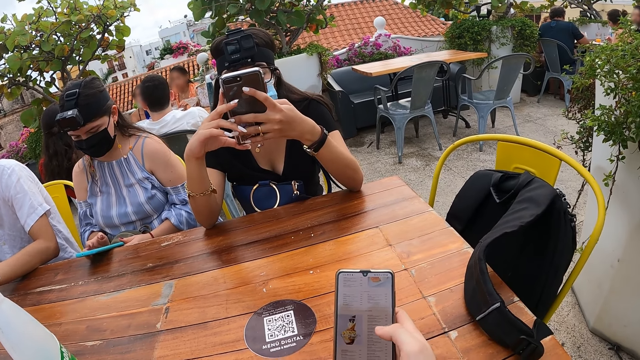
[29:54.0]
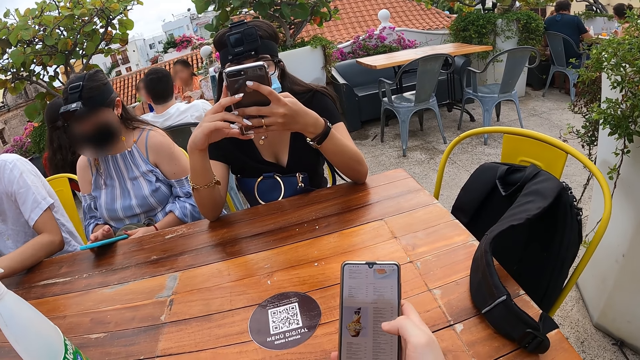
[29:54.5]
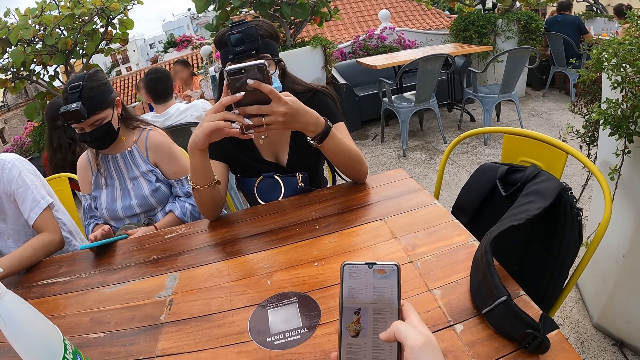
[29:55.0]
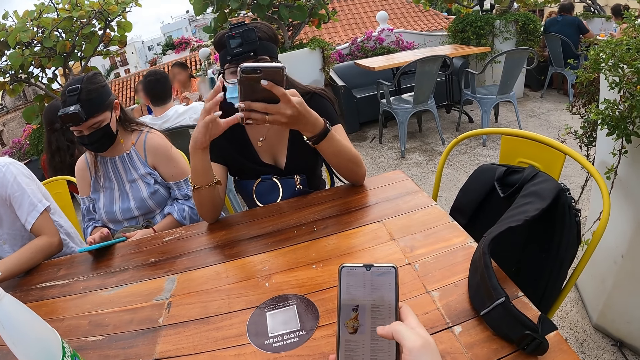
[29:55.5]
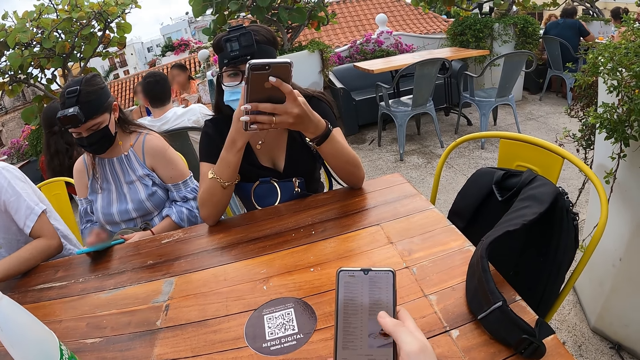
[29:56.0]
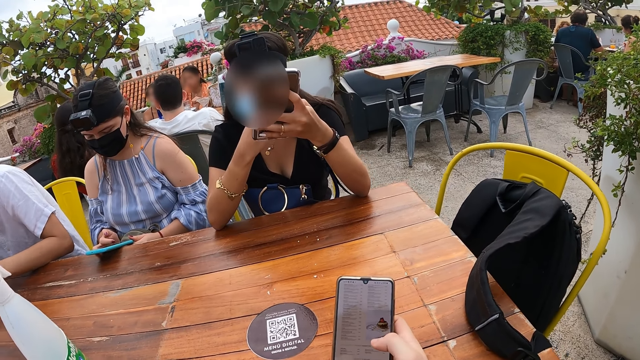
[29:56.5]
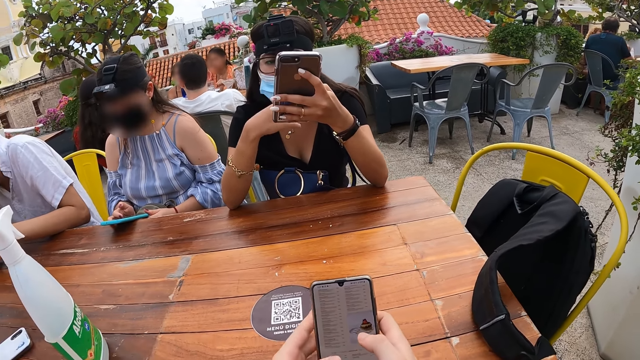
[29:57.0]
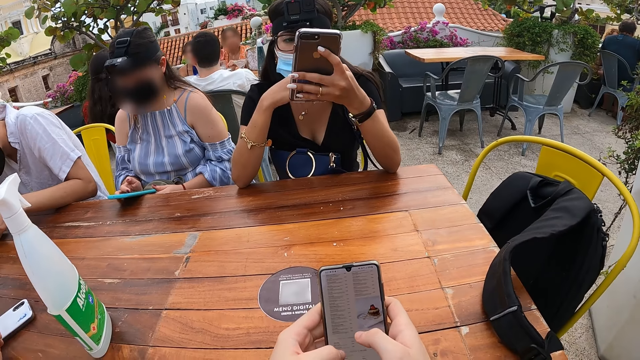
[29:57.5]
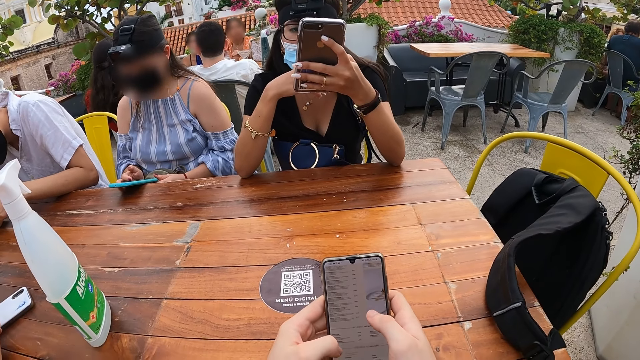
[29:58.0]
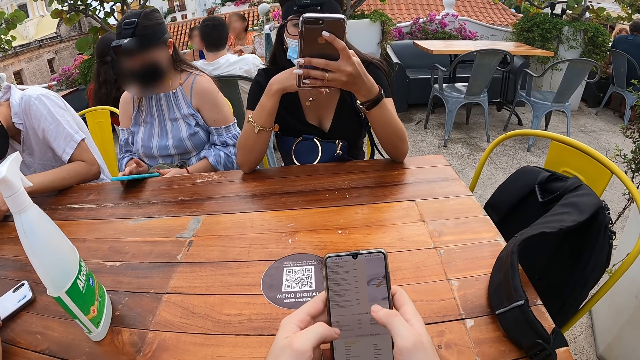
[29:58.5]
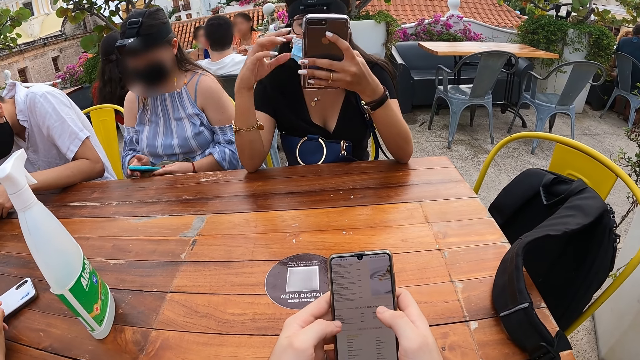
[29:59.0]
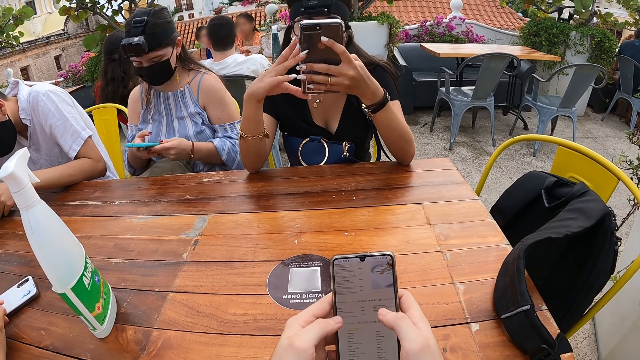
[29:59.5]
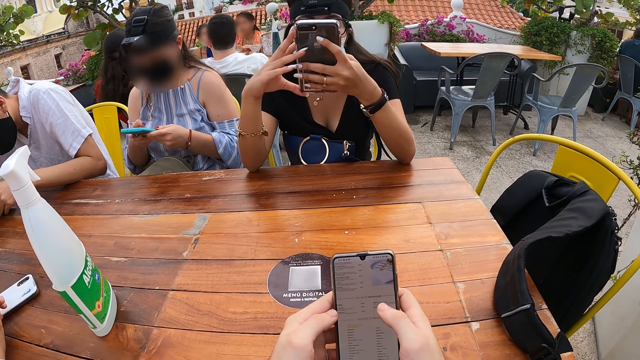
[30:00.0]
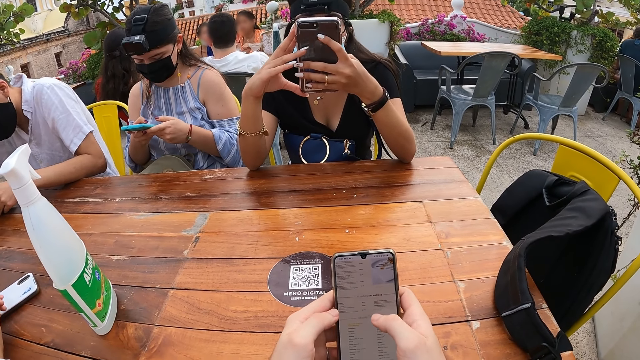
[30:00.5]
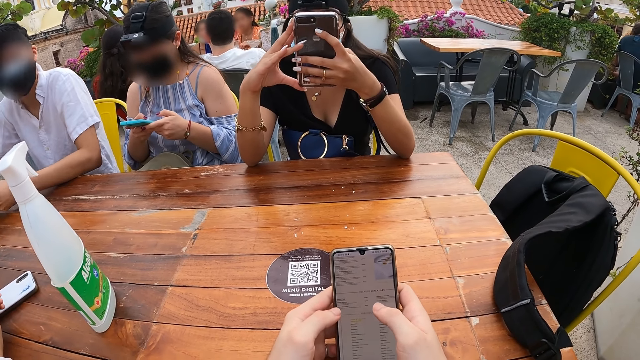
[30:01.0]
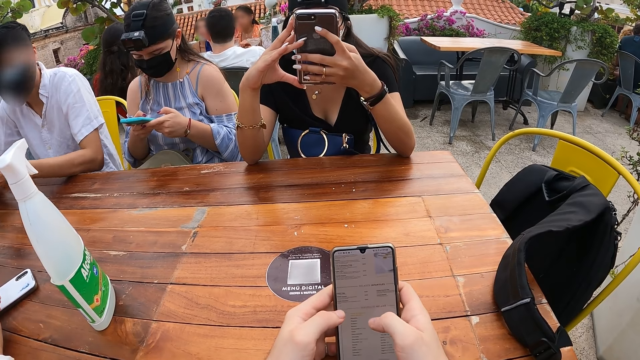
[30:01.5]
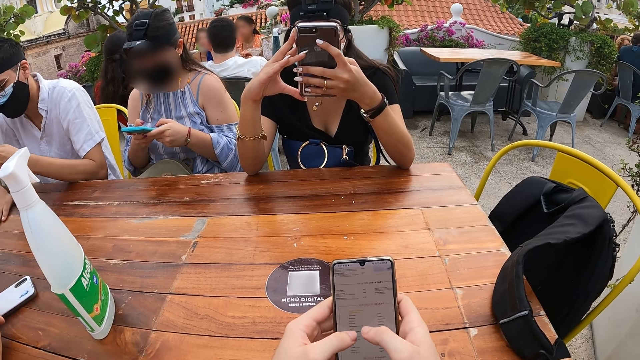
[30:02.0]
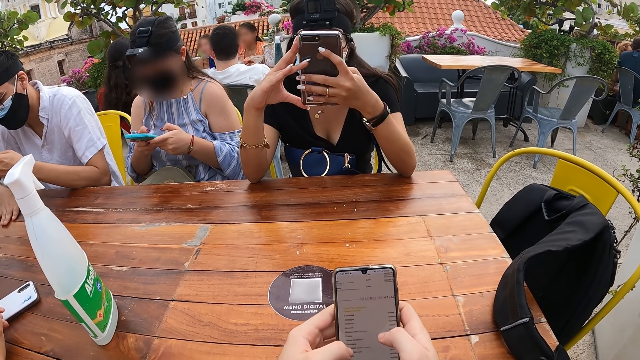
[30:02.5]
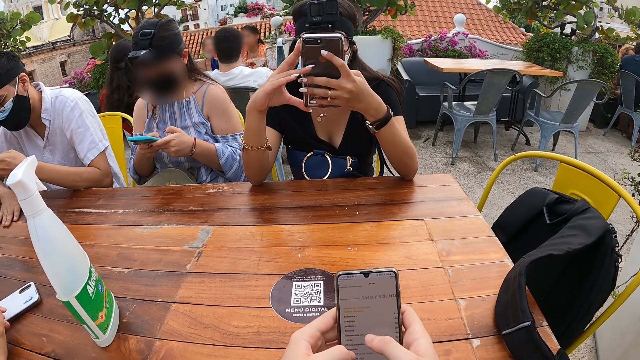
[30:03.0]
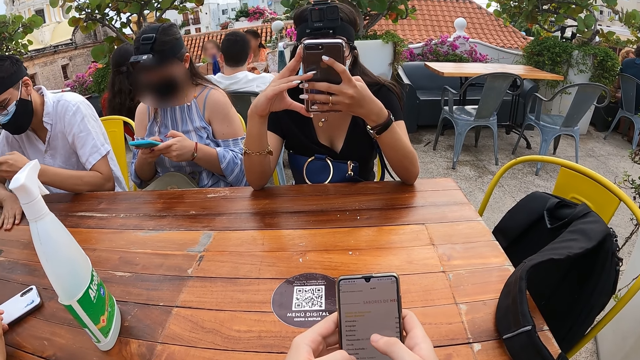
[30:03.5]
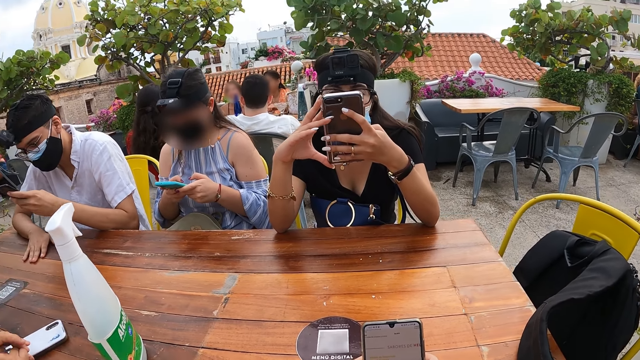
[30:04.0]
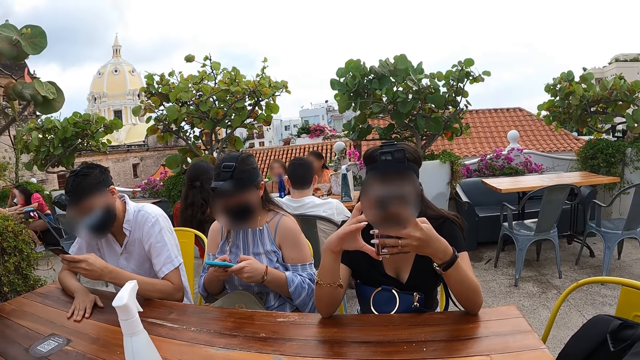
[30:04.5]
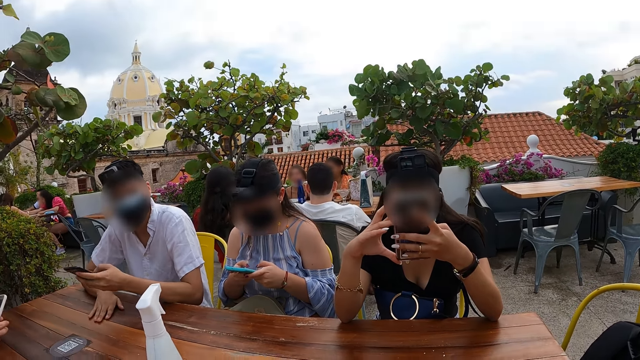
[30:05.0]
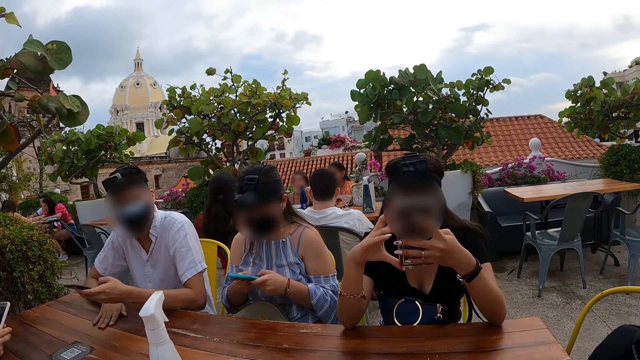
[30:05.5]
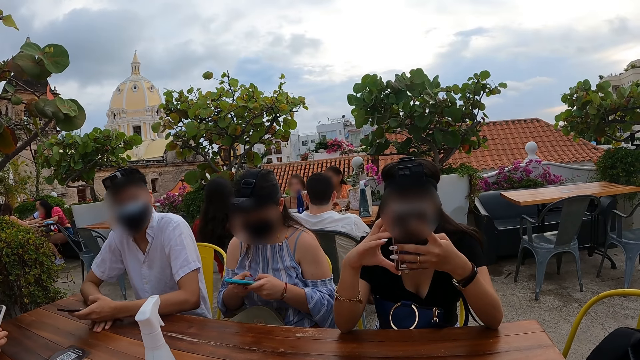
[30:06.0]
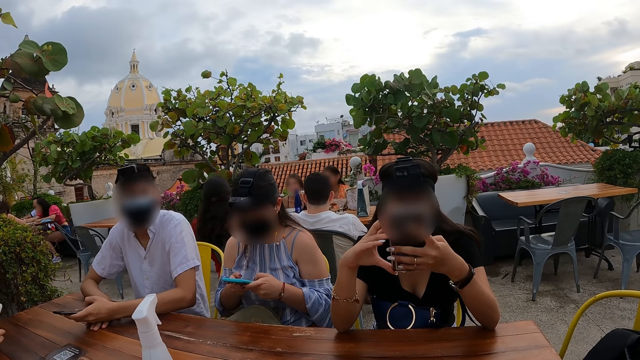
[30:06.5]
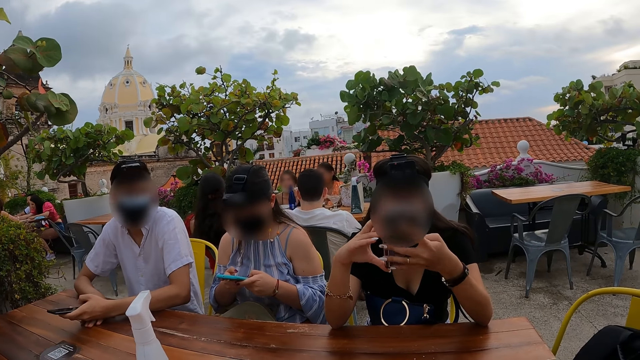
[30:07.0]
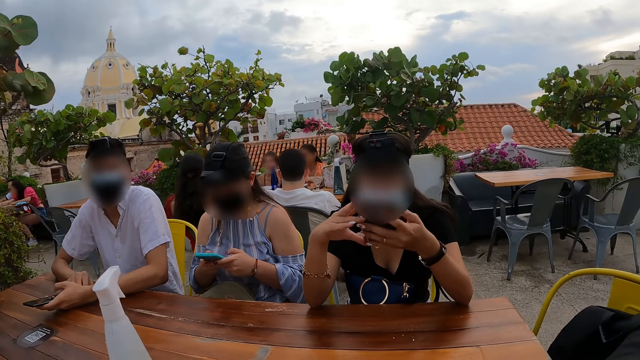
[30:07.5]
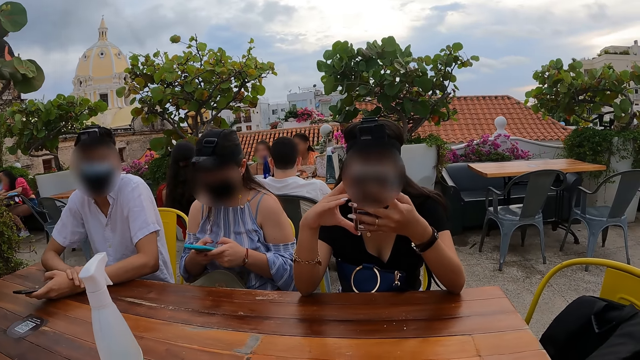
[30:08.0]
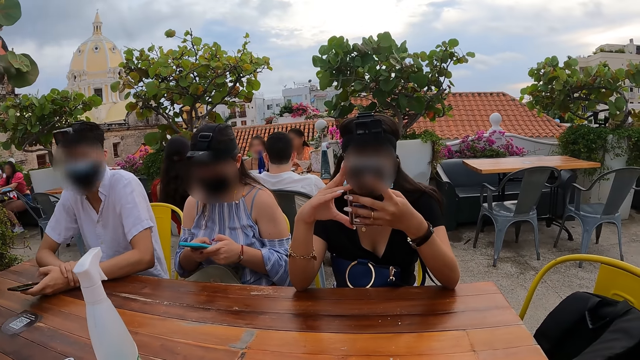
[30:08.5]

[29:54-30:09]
A woman holds the phone with her left hand. The camera wearer holds the phone with both hands and operates the phone with both hands. Another woman lifts the phone from the table with both hands. The first woman holds the phone with both hands. The other woman operates the phone with both hands. A man operates the phone with his left hand. The camera wearer interacts with the man. They look around.

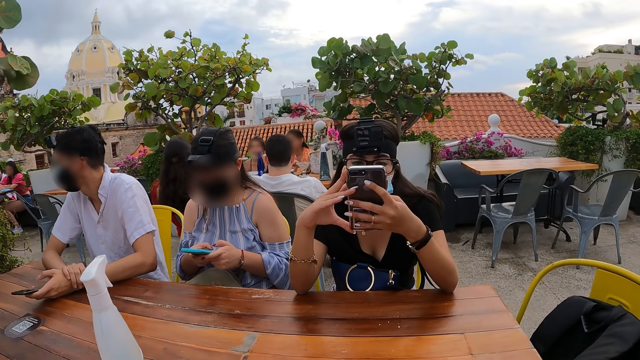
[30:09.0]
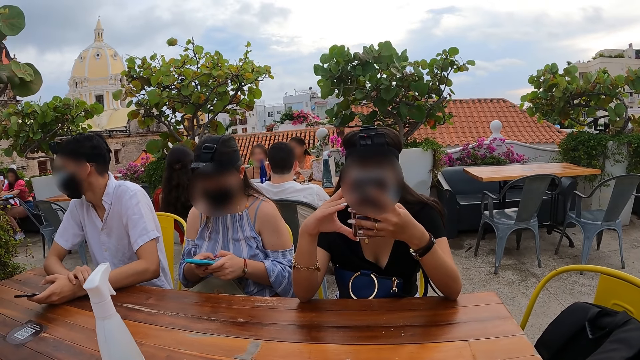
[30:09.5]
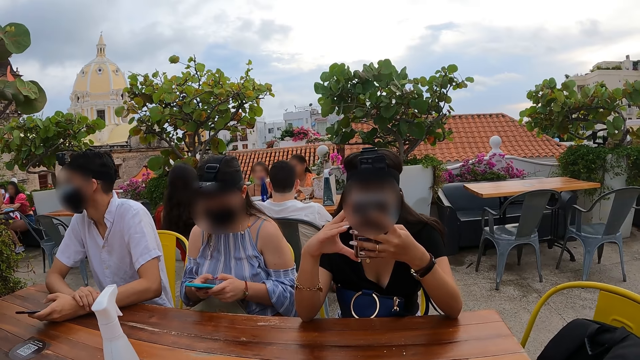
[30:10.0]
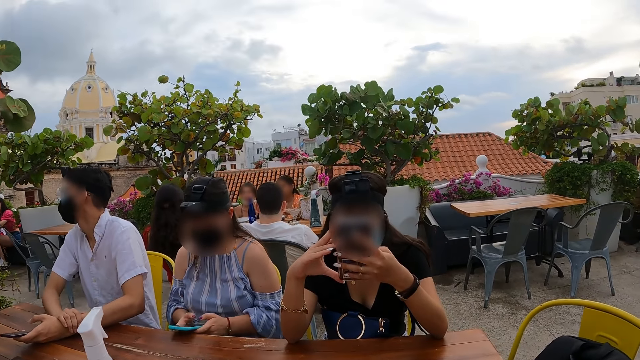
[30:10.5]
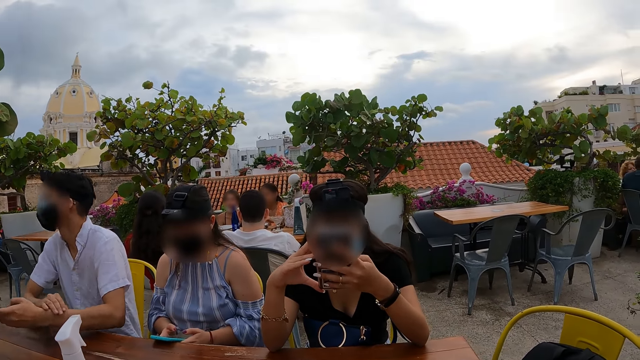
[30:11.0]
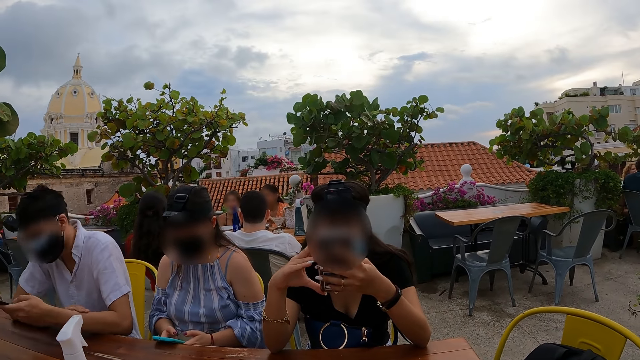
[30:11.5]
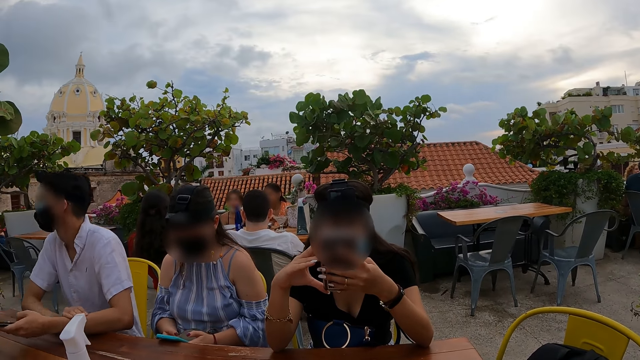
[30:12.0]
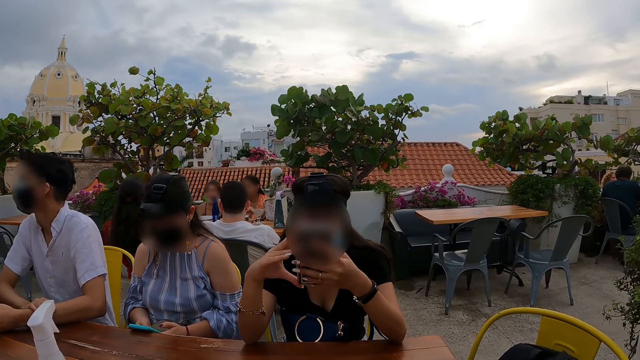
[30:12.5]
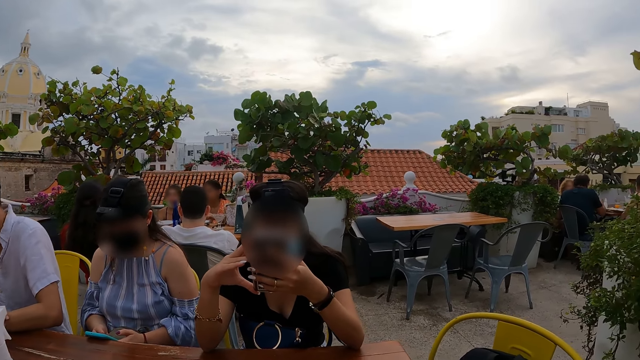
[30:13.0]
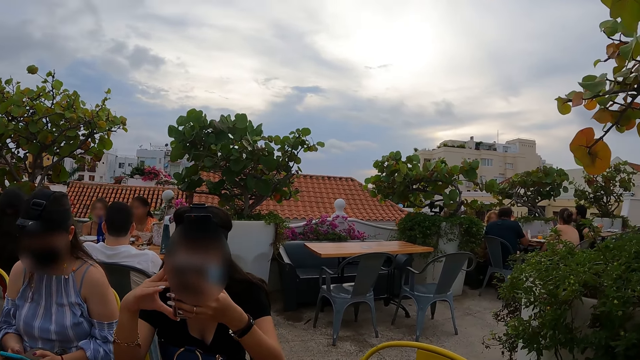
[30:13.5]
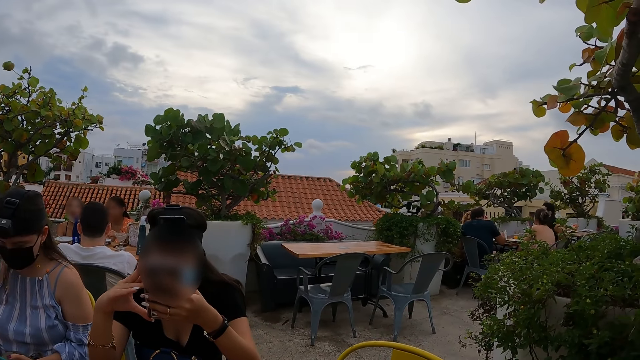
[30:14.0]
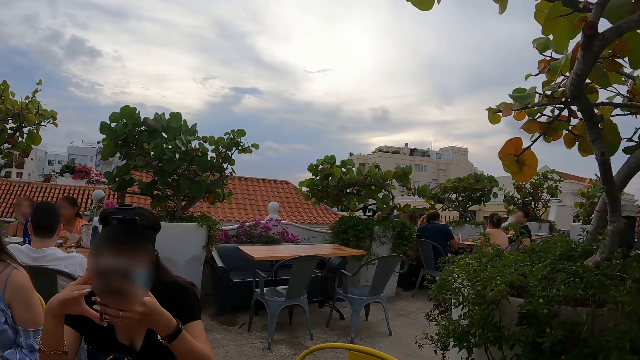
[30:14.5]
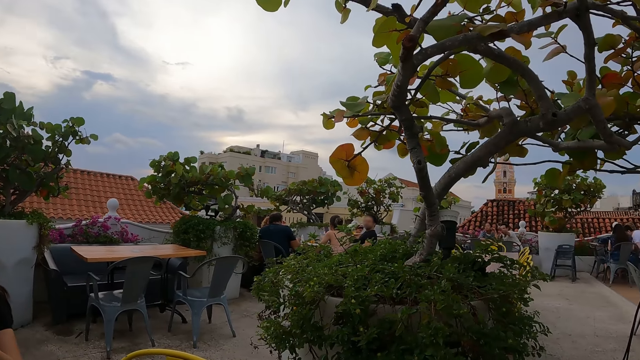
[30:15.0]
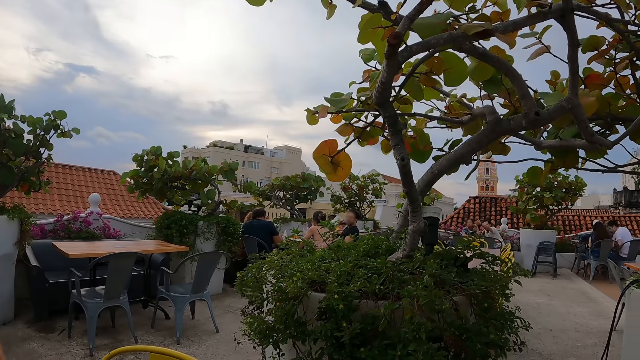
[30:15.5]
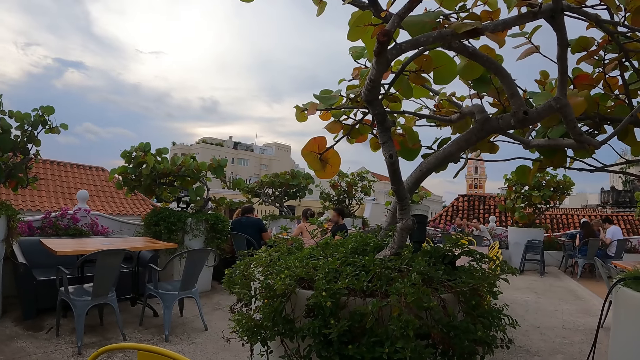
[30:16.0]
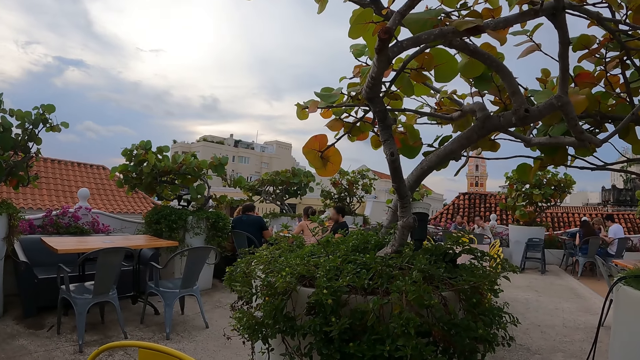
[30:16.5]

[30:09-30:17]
A woman places the phone on the table with both hands.
